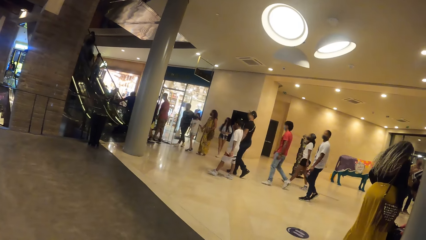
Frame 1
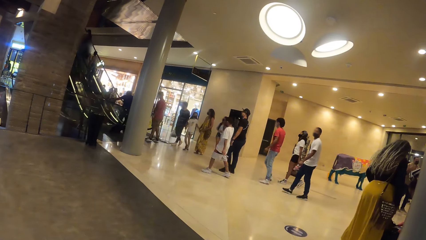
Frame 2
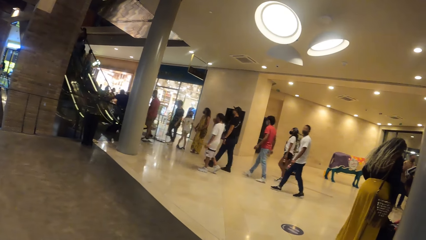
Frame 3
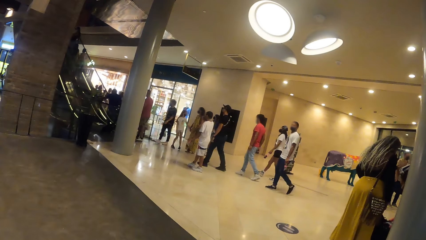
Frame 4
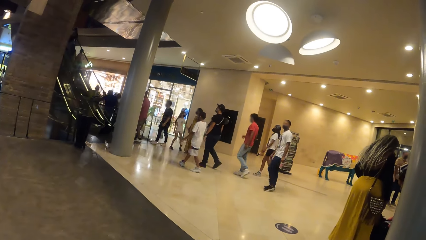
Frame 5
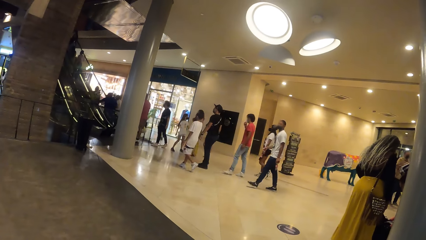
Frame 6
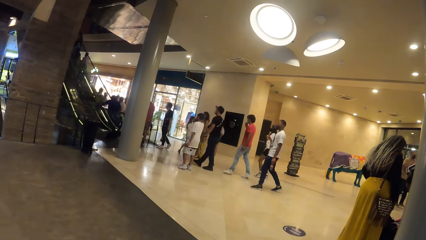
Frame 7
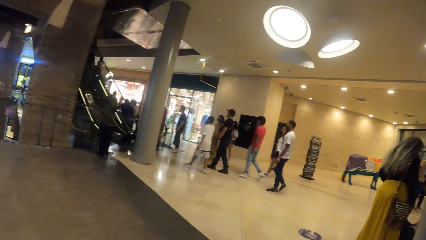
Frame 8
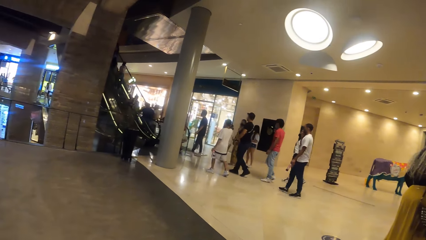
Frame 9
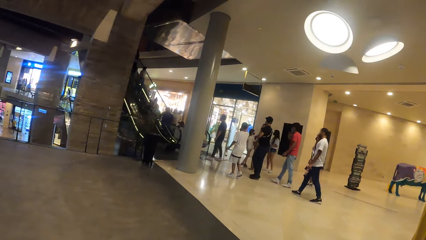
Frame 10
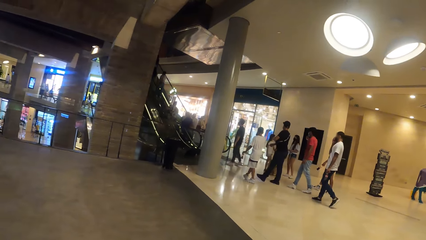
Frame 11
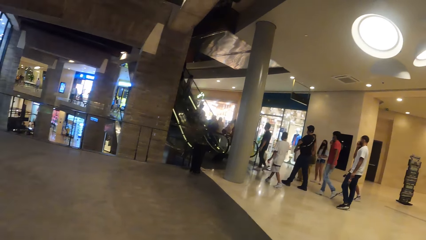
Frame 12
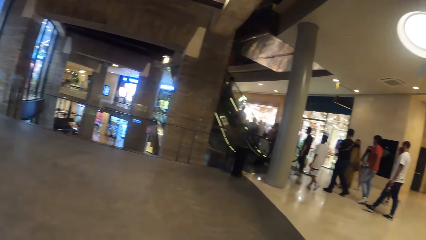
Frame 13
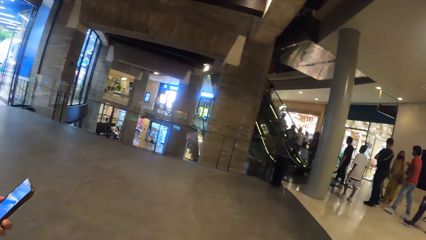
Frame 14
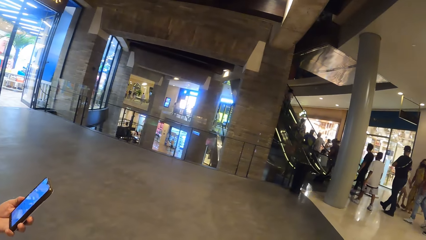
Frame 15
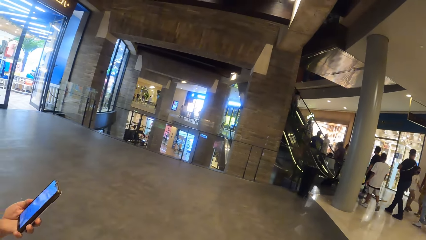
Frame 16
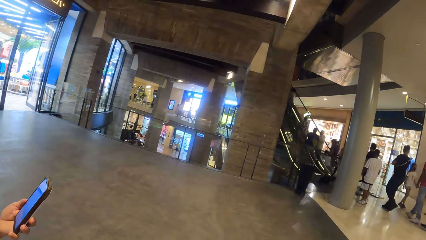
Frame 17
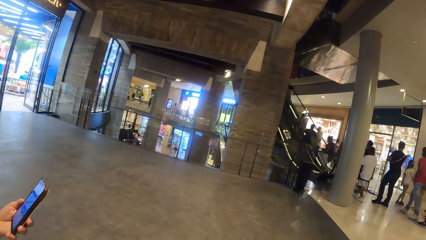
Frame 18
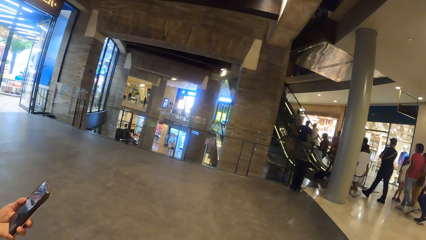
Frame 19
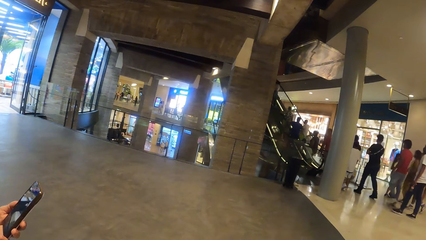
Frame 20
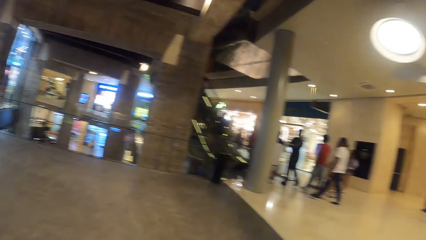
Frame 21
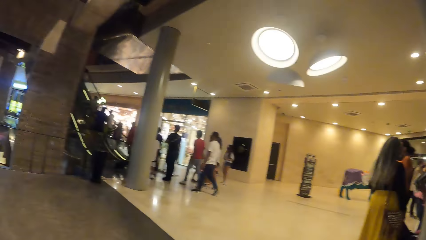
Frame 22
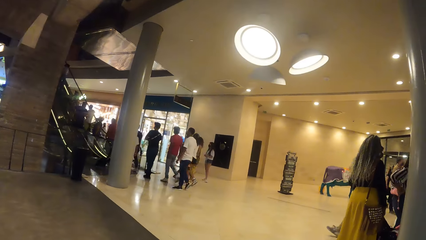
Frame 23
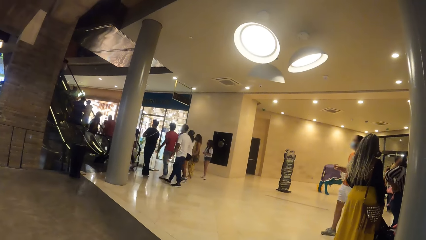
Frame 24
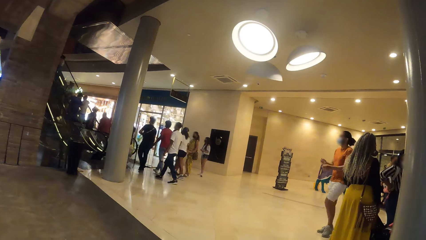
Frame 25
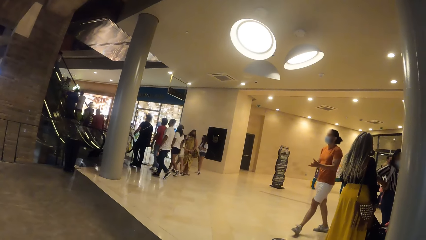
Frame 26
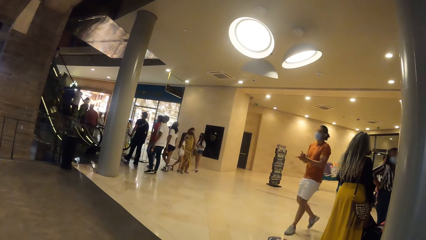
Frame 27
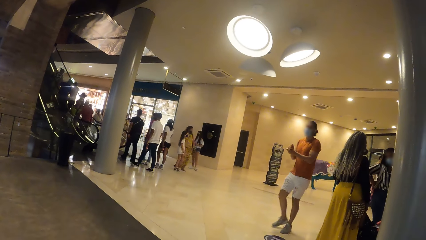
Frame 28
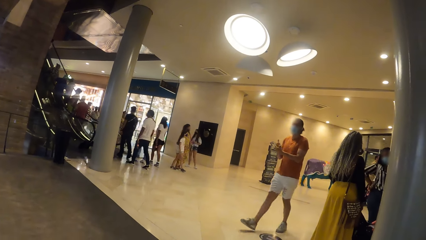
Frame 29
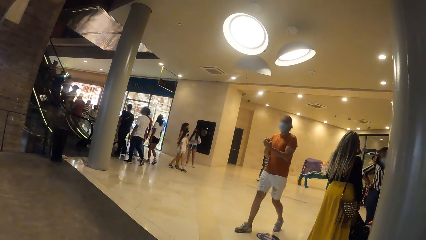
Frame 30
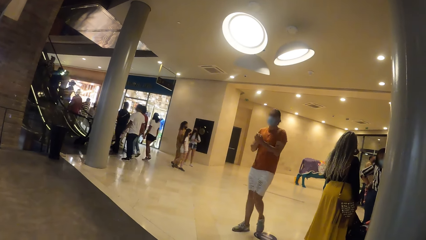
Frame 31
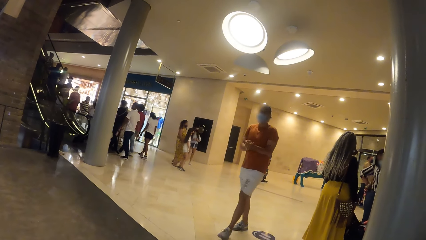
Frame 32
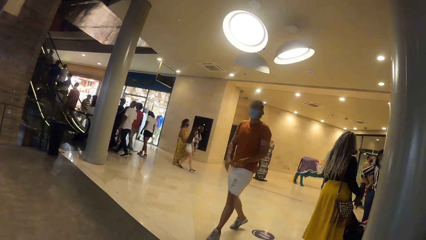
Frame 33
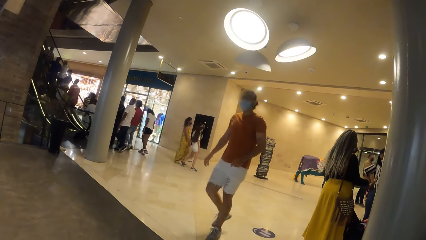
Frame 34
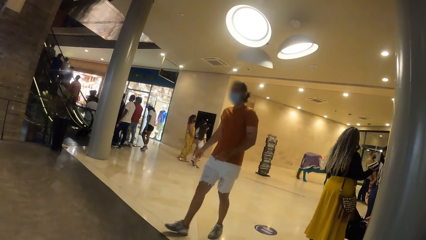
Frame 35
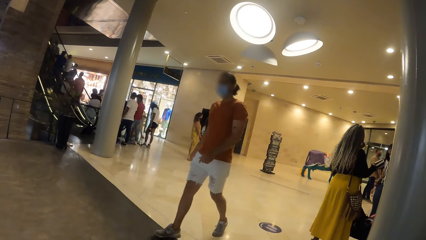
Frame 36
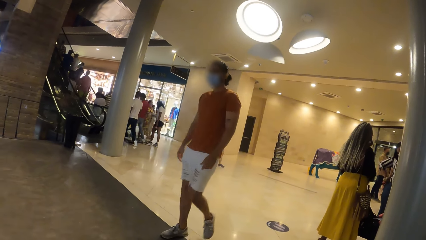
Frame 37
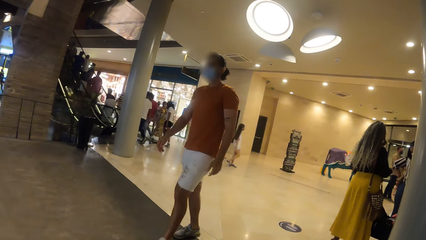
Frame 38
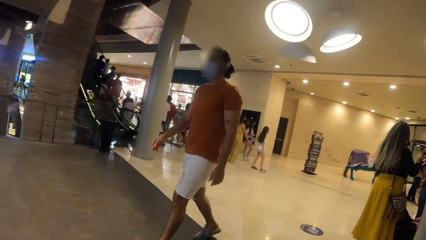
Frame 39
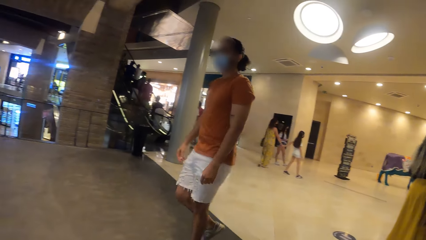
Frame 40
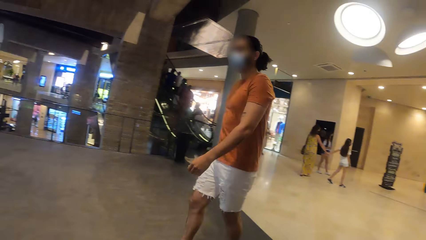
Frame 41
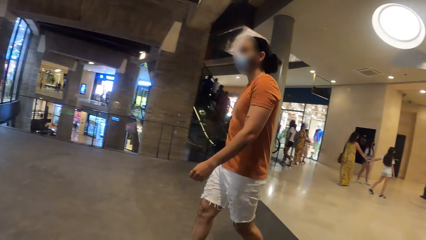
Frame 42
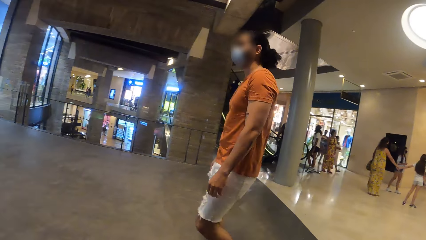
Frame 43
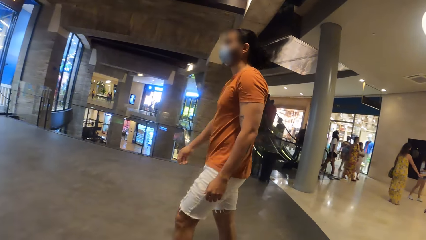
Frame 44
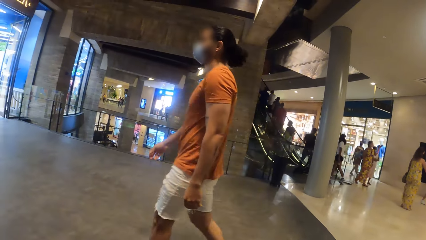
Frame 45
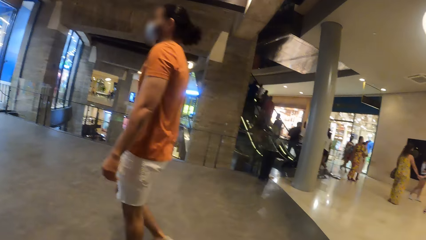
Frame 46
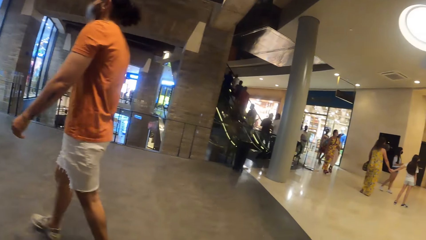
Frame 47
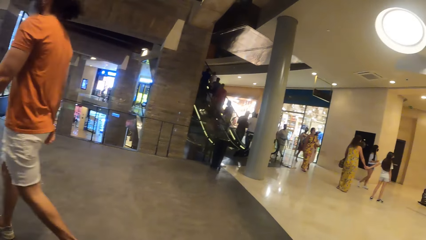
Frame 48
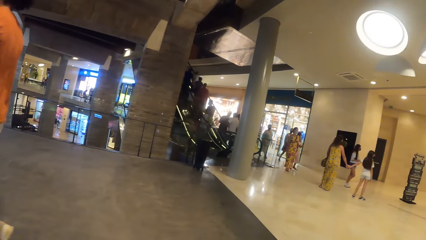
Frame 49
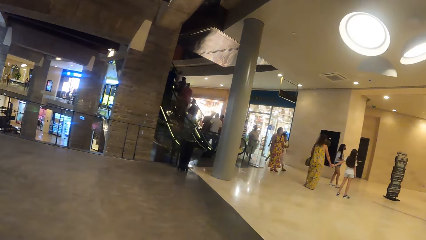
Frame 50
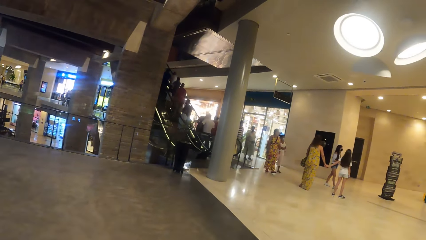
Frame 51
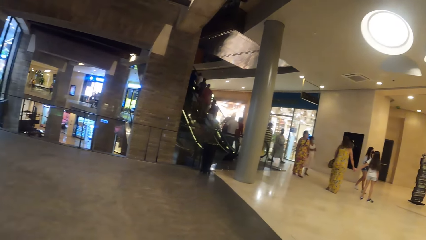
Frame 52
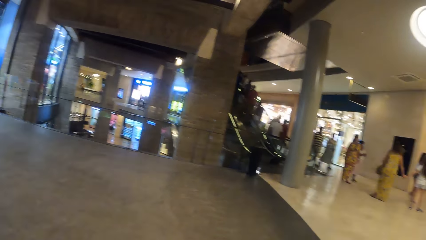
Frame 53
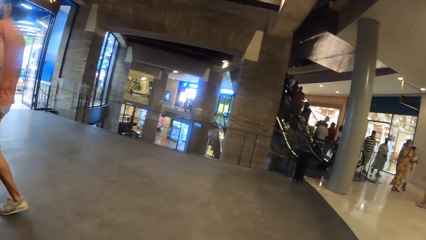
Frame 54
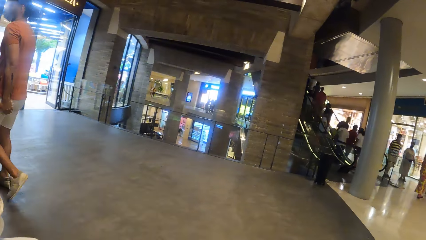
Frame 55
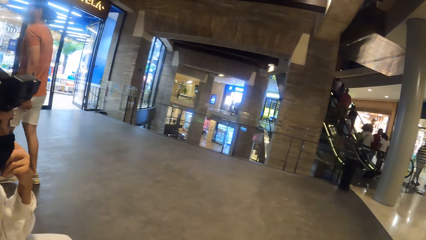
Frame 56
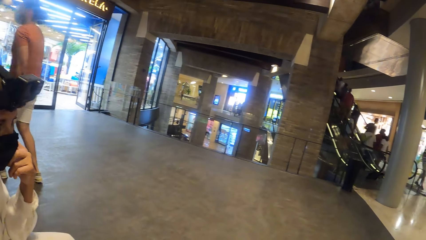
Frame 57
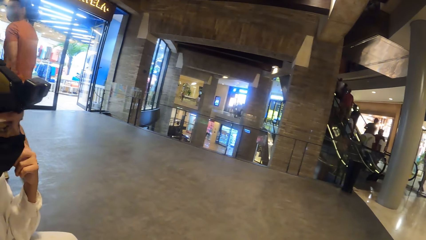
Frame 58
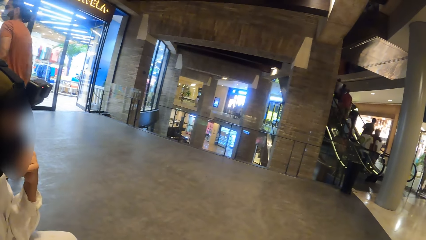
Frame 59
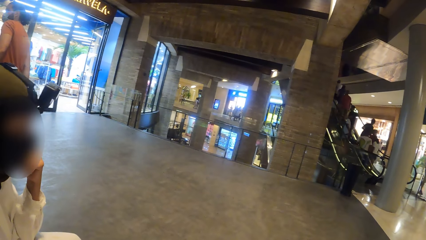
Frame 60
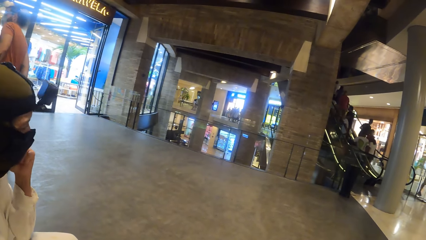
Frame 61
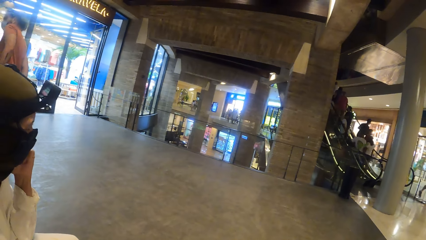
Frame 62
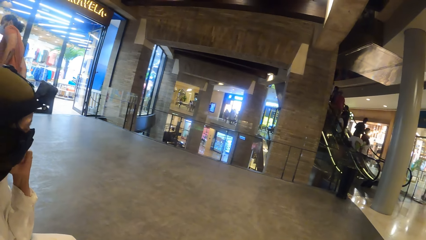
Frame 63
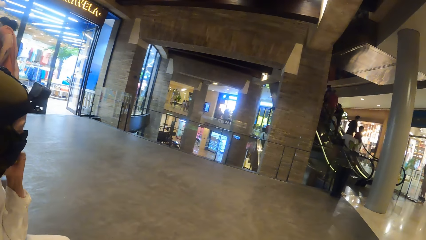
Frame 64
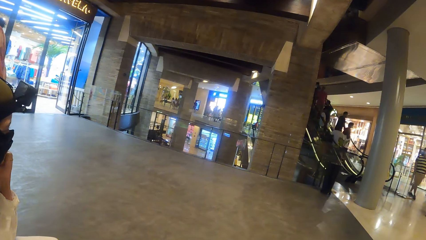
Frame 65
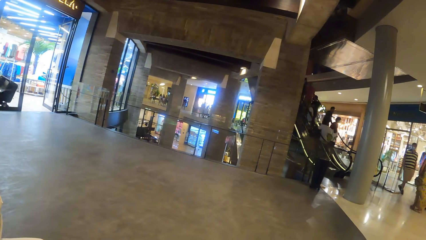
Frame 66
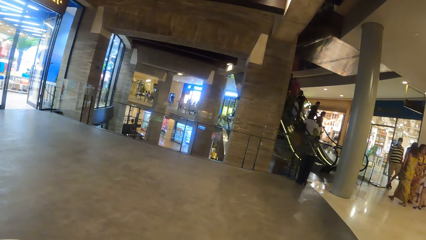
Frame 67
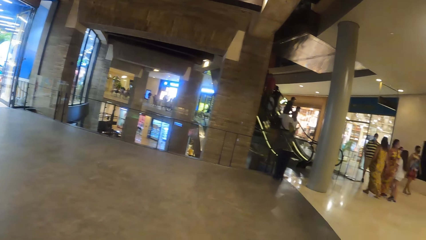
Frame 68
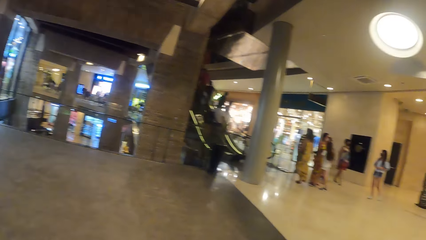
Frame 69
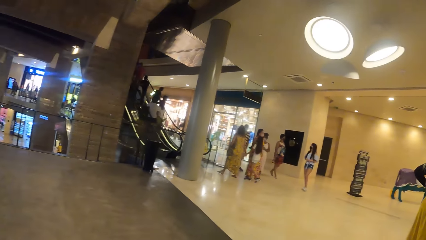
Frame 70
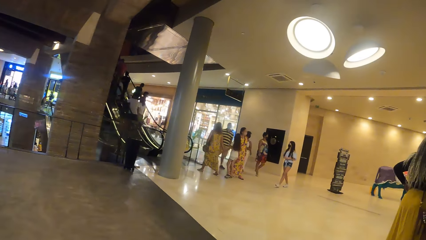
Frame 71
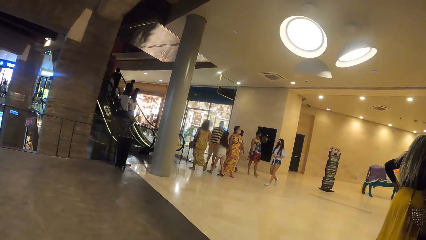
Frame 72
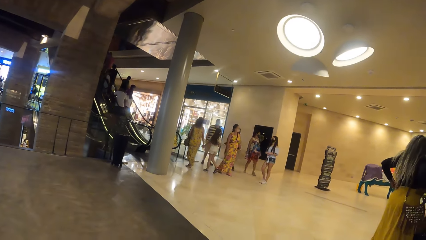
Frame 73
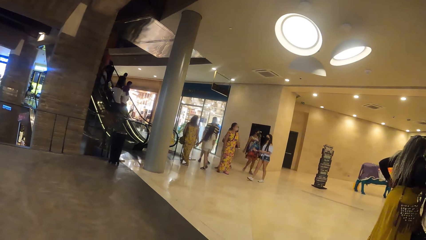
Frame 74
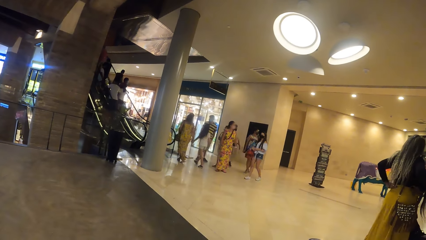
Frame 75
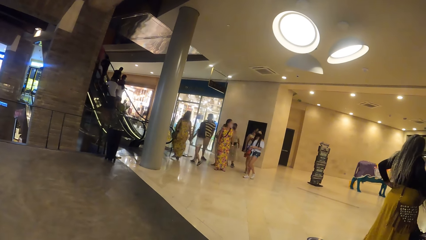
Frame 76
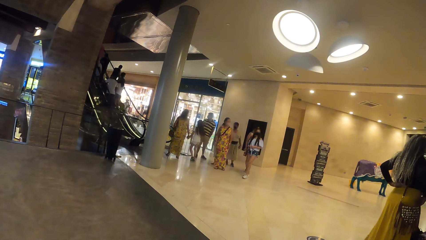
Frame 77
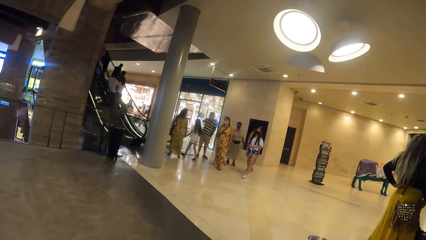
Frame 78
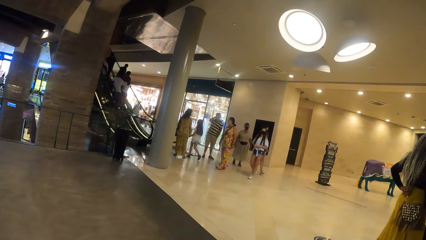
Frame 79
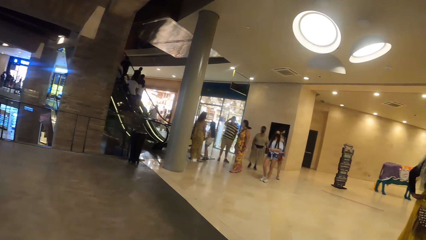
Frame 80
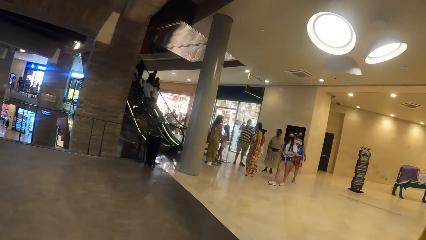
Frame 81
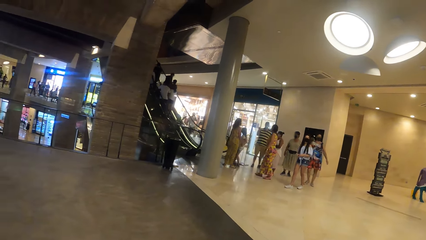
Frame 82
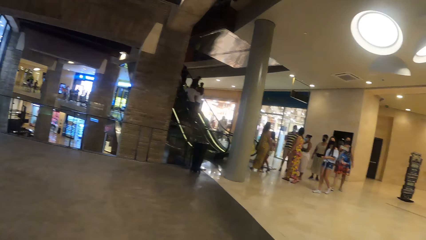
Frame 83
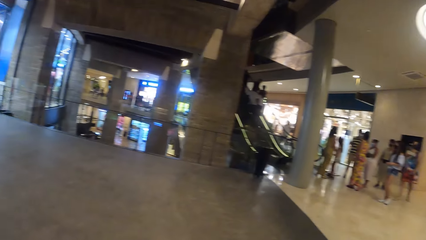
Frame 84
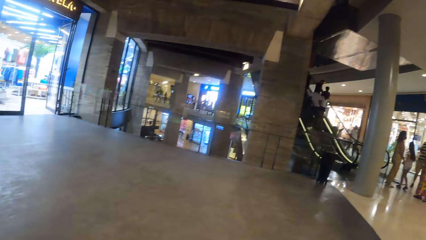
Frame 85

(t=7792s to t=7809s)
A man scrolls on the cellphone. The camera wearer looks around the mall. The man walks past the camera wearer. The camera wearer converses with the man. They look around the mall.
